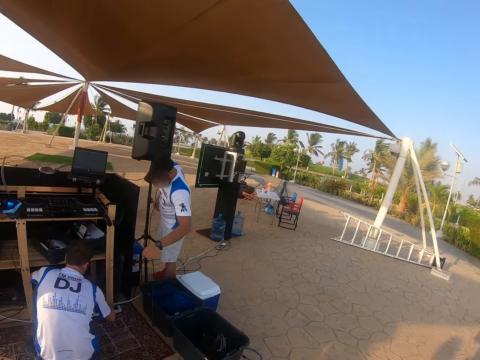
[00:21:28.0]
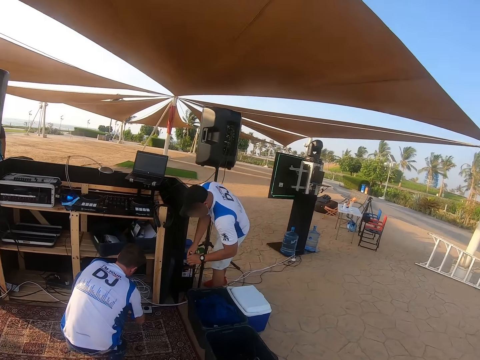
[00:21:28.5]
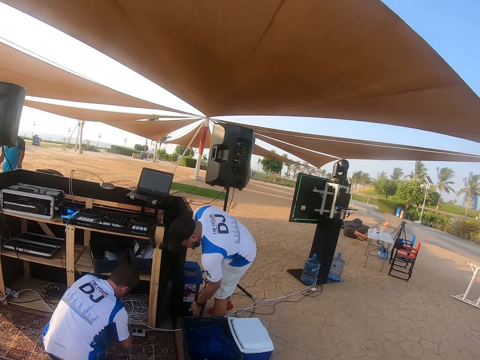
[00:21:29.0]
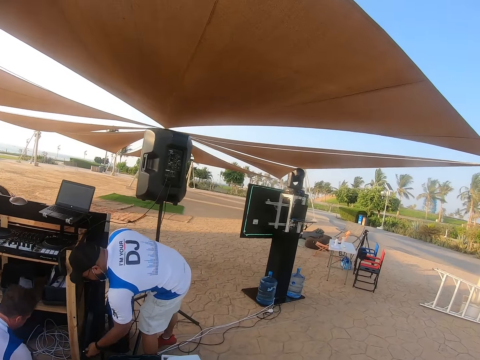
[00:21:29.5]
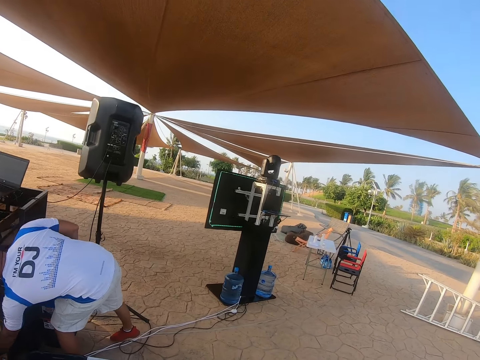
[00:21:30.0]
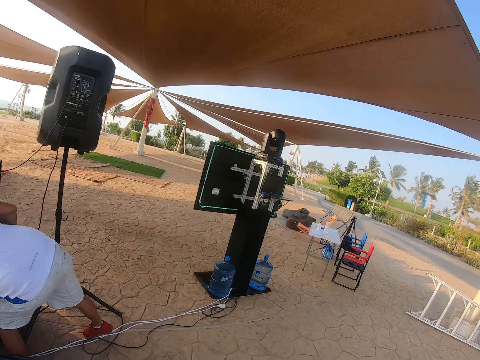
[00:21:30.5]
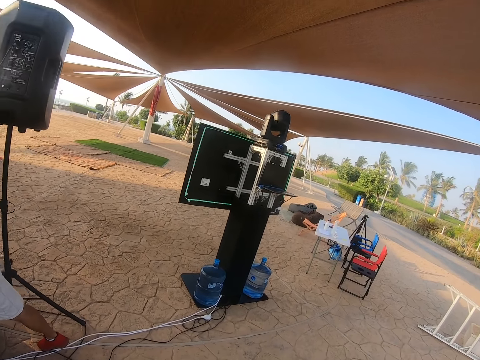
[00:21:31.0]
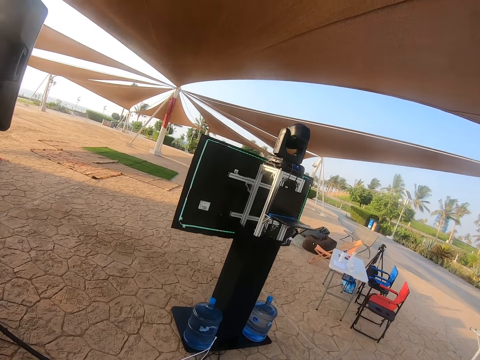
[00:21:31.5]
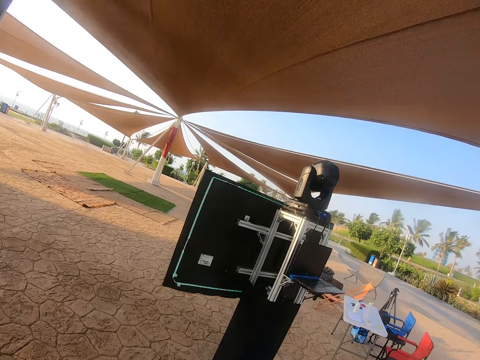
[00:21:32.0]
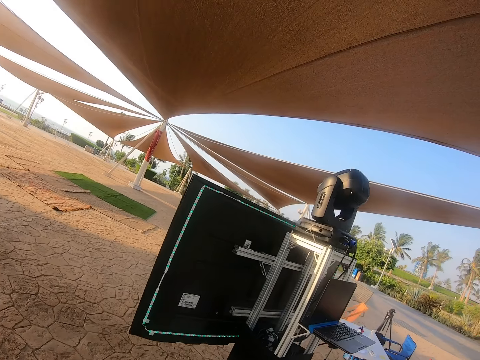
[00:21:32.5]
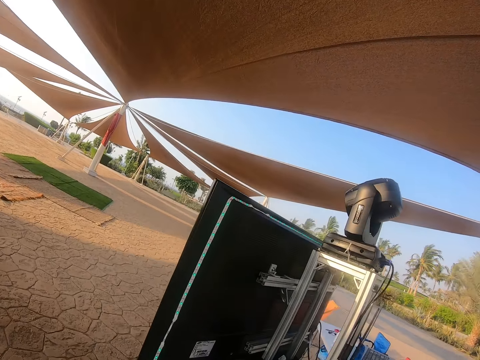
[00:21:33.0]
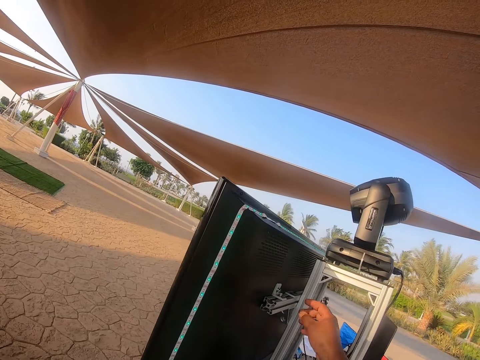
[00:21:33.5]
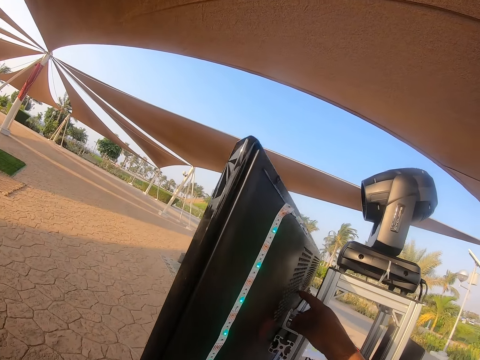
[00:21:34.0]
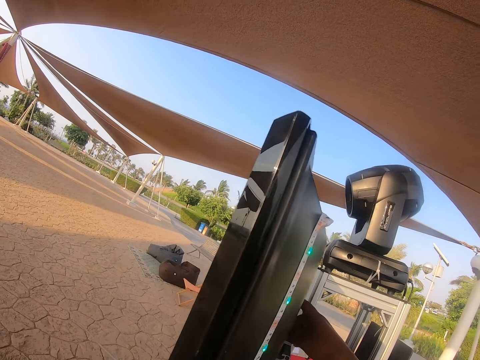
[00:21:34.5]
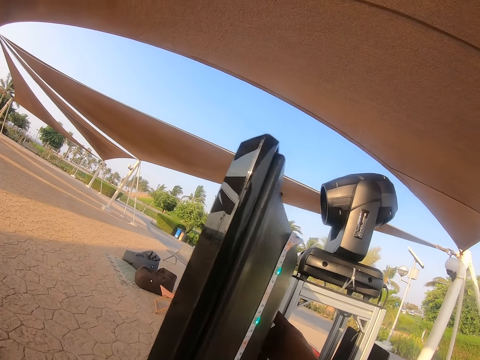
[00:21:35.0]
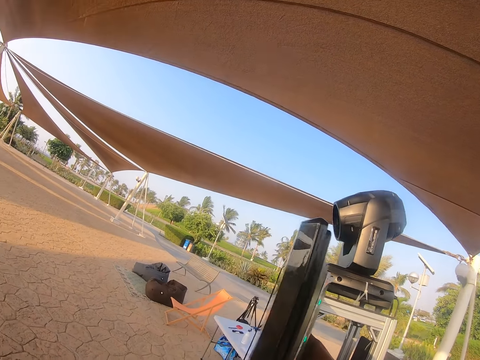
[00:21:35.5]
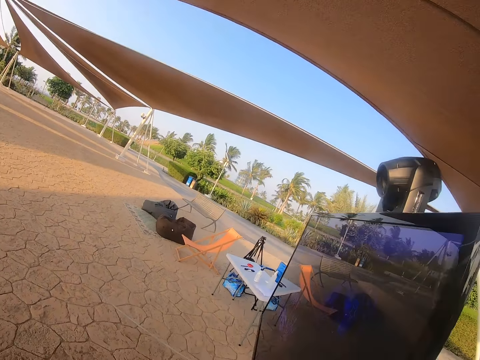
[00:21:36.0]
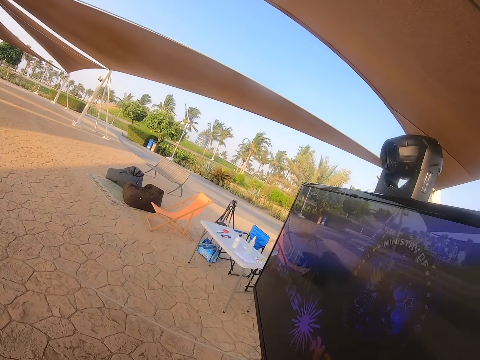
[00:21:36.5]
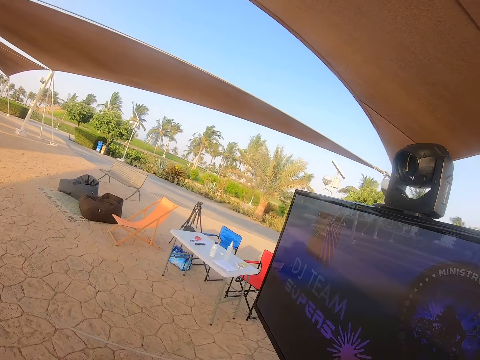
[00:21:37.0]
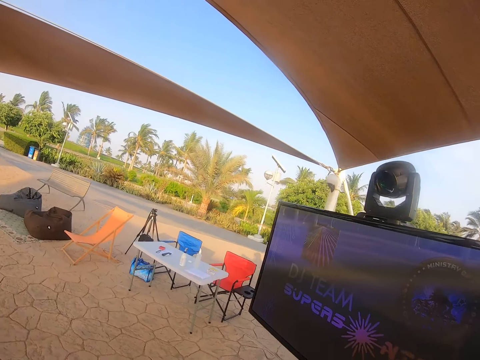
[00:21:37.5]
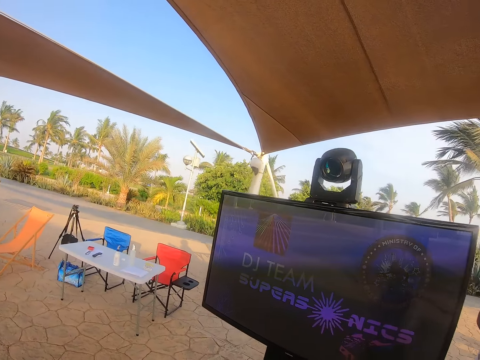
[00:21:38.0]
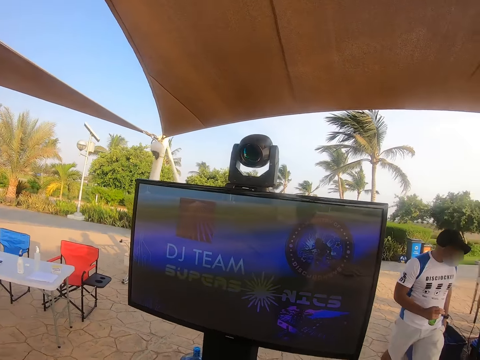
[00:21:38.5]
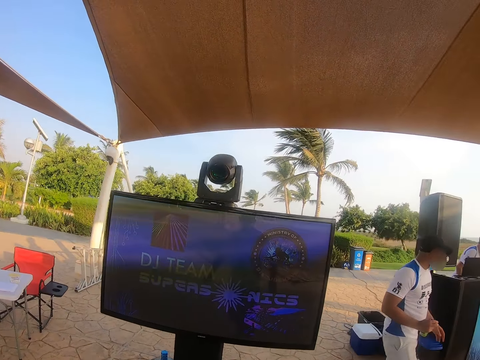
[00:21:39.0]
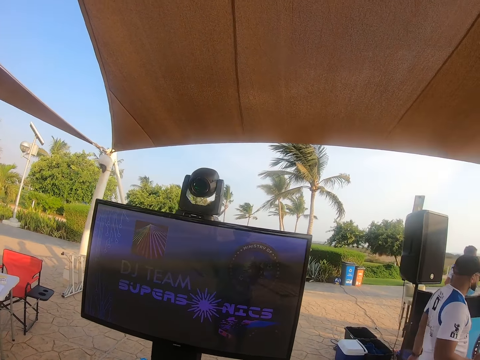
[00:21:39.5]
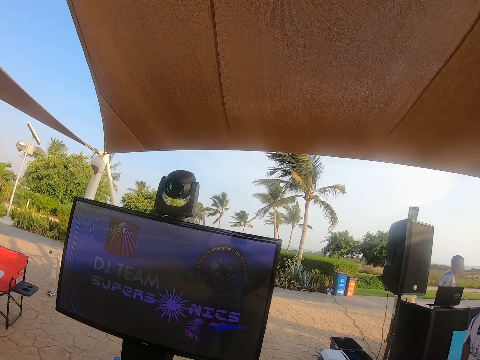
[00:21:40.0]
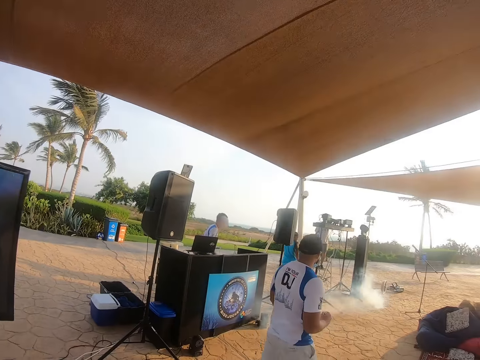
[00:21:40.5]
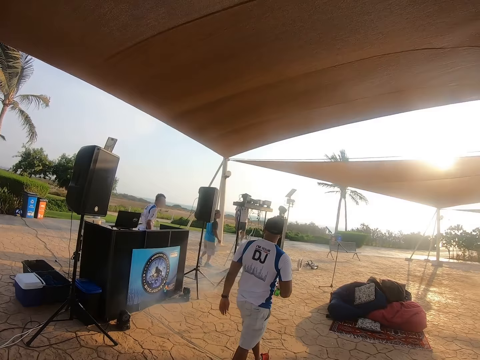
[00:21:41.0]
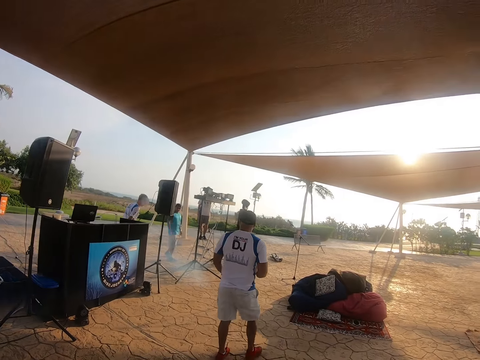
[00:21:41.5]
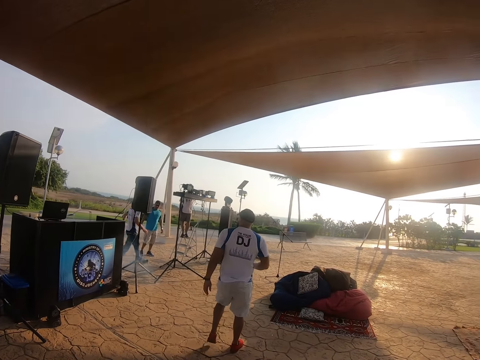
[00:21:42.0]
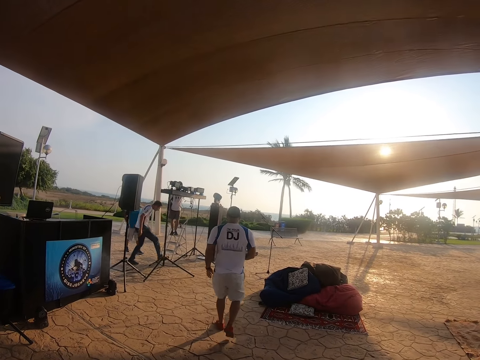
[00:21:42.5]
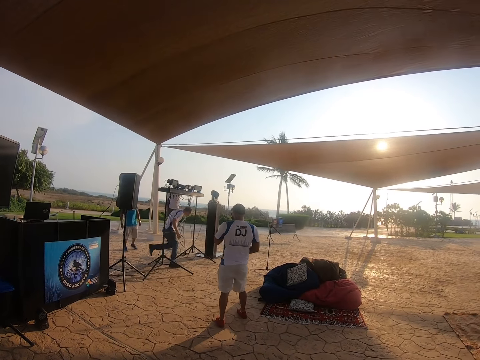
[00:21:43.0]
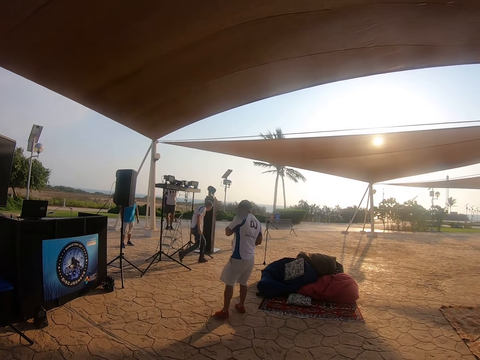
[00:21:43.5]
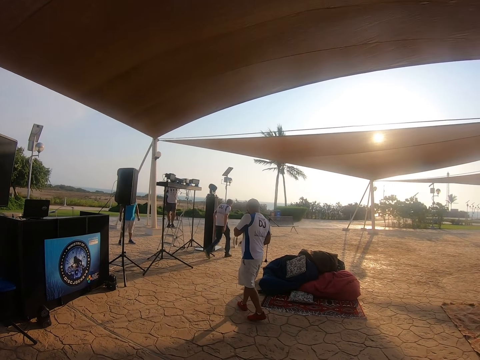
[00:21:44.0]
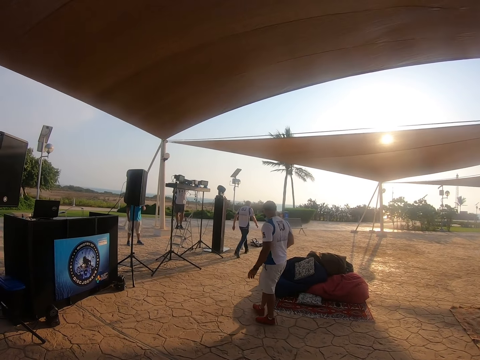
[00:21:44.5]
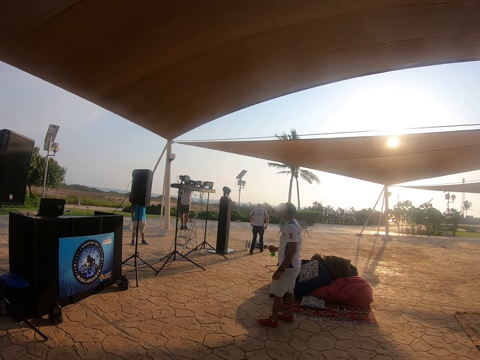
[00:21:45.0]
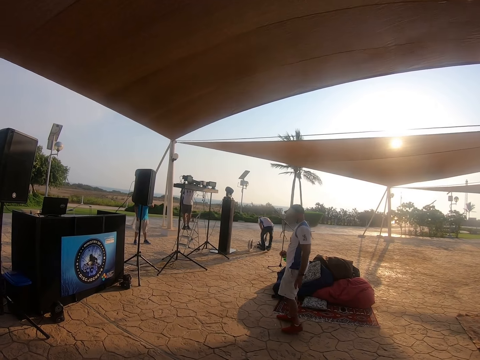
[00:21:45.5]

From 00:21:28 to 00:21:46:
The camera wearer walks to the television and touches the TV. They walk around and look at the TV. A man walks around. The camera wearer looks at a man. Another man walks around.

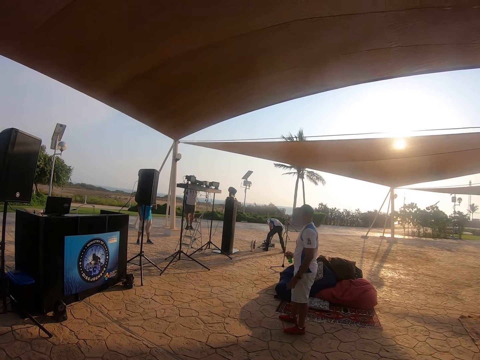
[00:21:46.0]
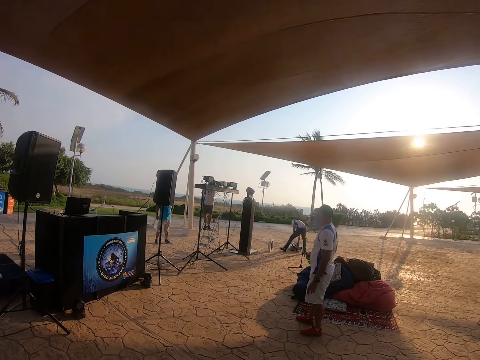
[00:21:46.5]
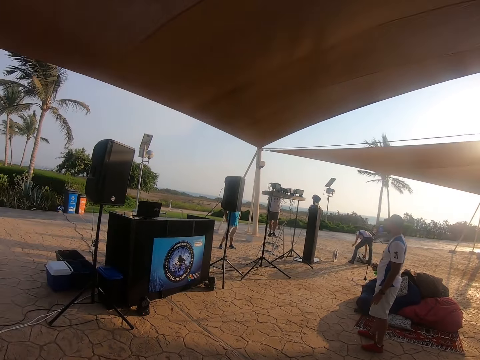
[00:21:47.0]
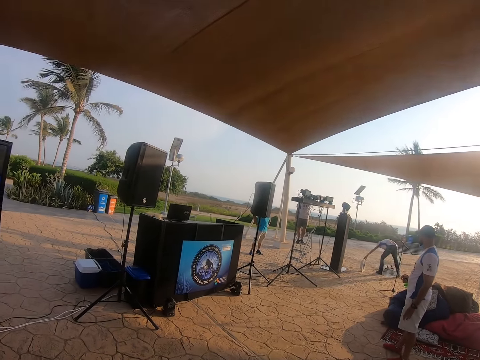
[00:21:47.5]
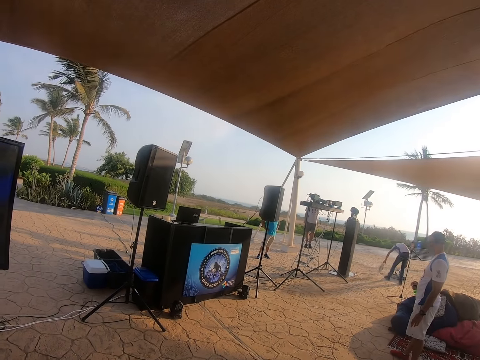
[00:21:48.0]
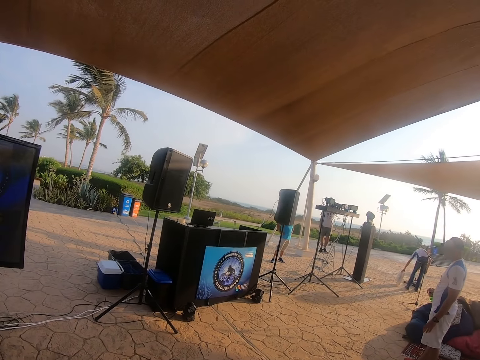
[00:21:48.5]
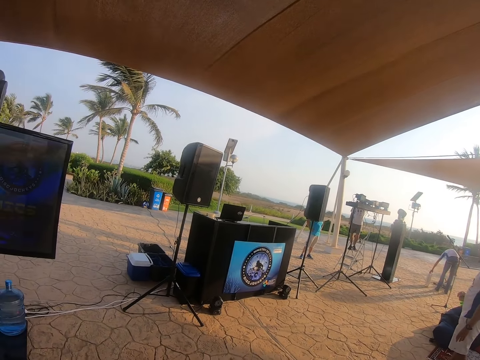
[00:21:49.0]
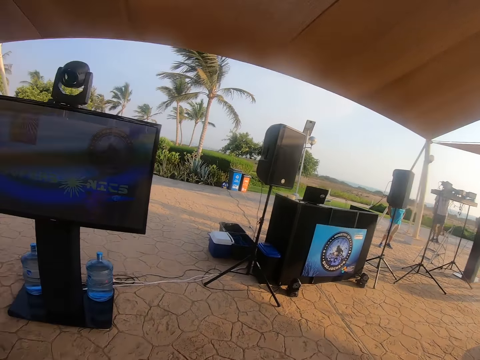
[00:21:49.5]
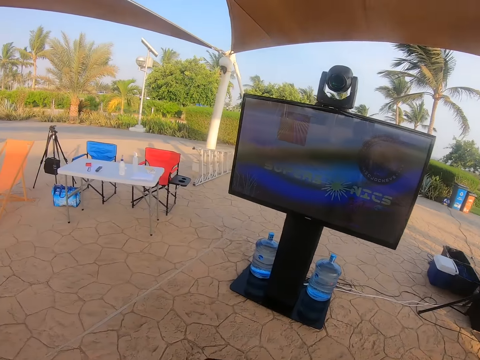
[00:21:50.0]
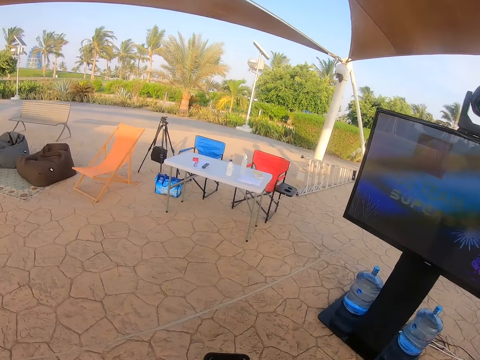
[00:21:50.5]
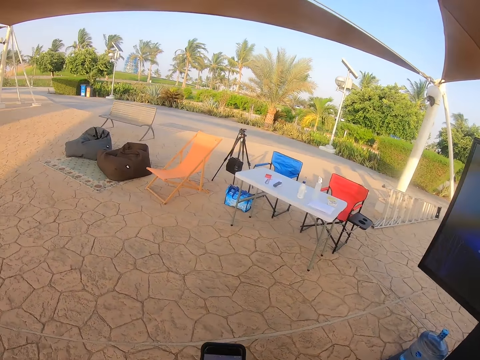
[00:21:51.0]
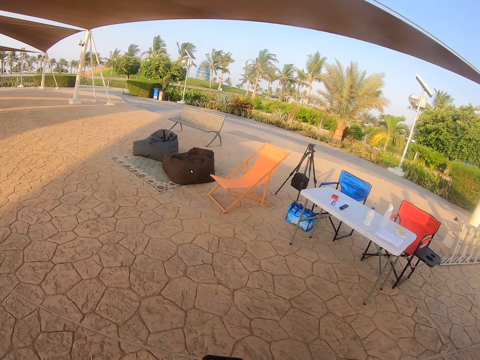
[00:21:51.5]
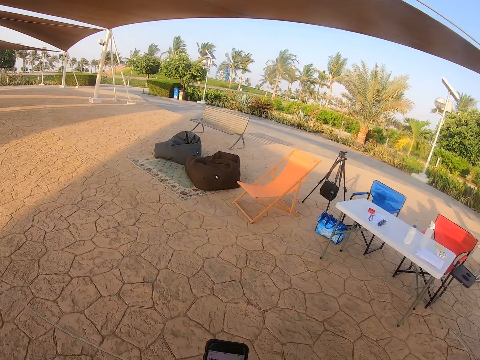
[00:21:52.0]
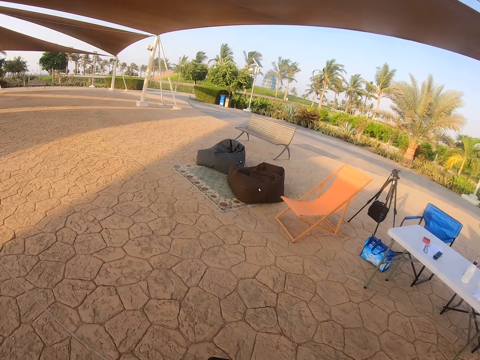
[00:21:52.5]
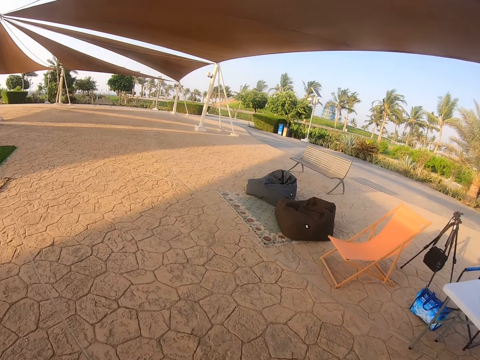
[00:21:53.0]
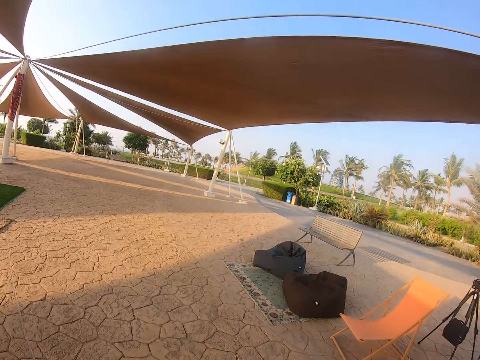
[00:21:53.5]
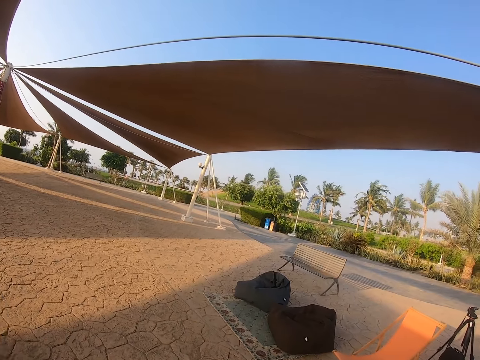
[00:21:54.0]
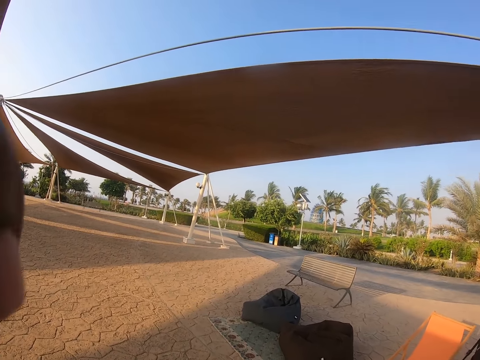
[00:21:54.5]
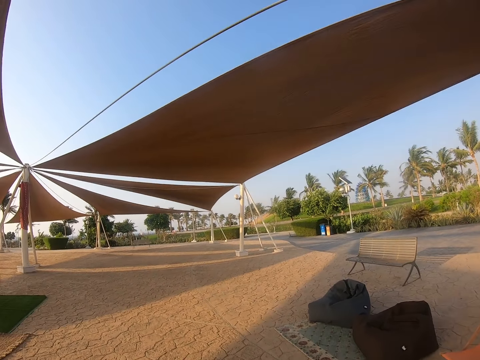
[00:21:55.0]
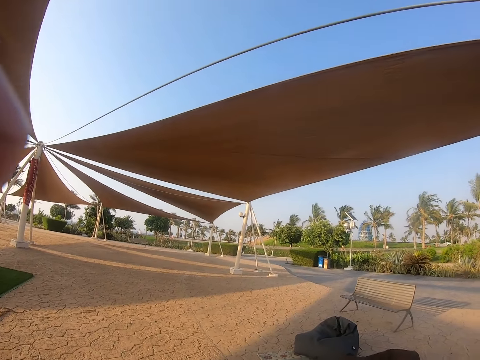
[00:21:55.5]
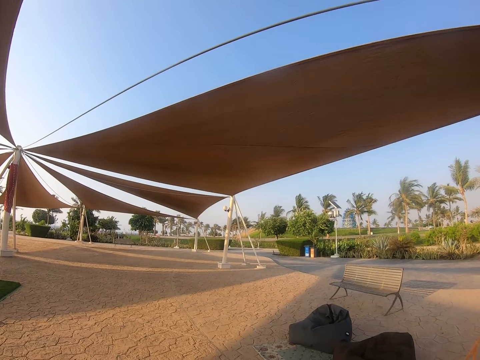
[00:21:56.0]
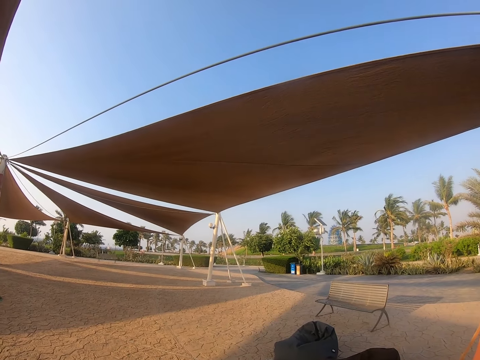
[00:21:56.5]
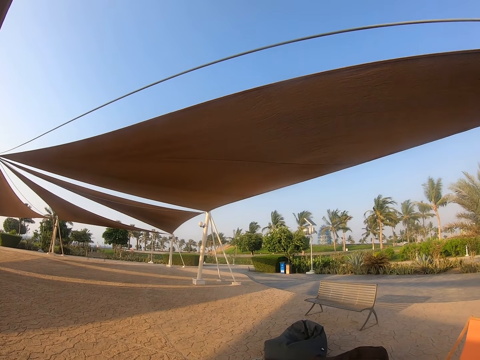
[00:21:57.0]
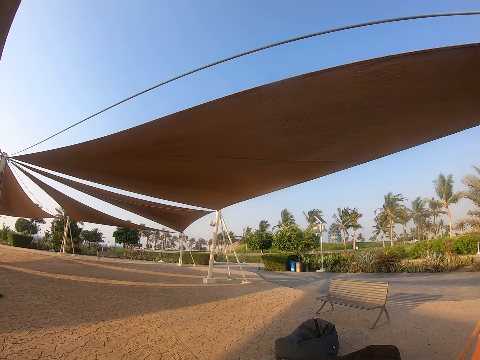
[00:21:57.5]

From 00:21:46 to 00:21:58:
A man pushes something. The camera wearer looks at the TV and looks around. They walk under the tent and look at the tent.
